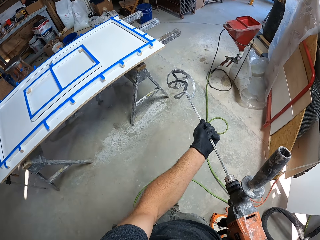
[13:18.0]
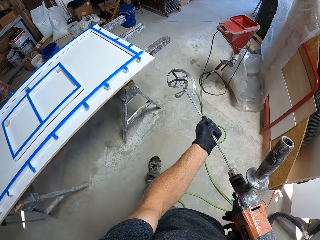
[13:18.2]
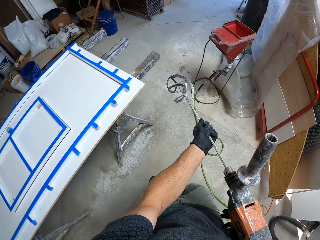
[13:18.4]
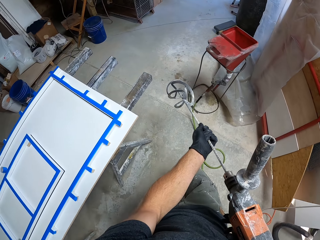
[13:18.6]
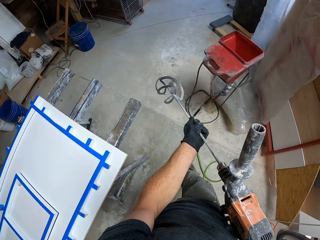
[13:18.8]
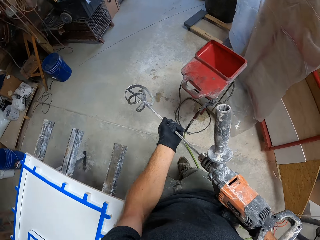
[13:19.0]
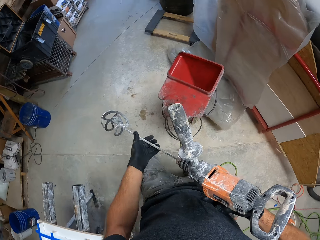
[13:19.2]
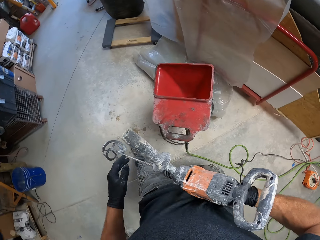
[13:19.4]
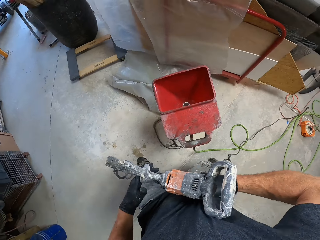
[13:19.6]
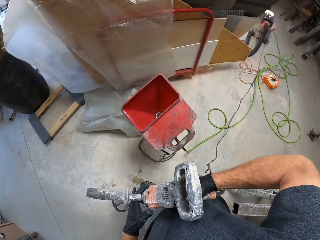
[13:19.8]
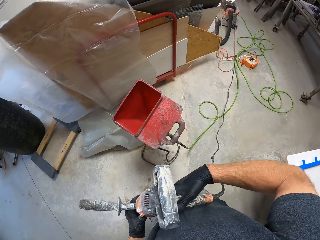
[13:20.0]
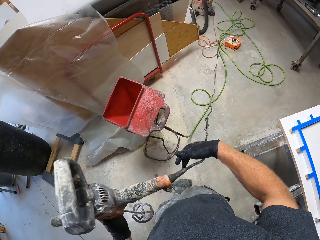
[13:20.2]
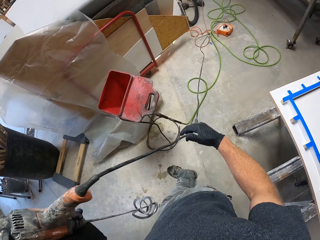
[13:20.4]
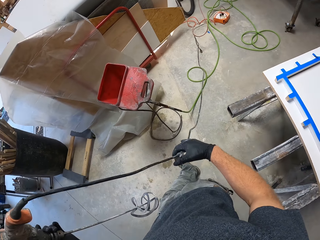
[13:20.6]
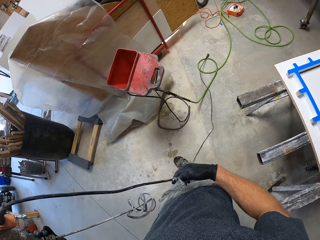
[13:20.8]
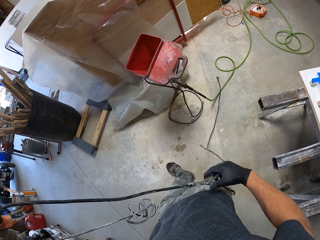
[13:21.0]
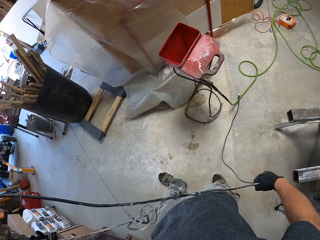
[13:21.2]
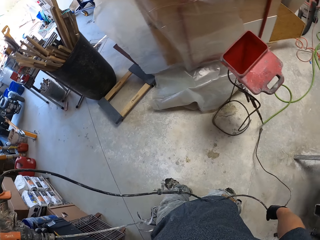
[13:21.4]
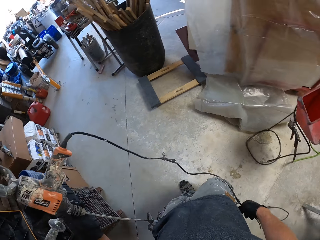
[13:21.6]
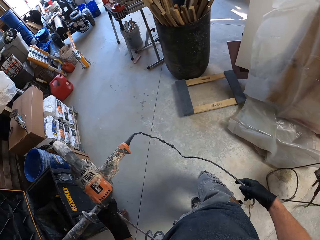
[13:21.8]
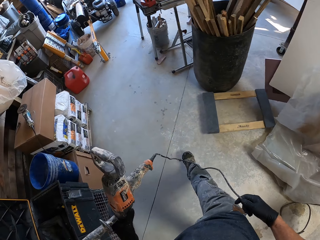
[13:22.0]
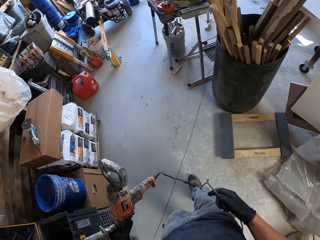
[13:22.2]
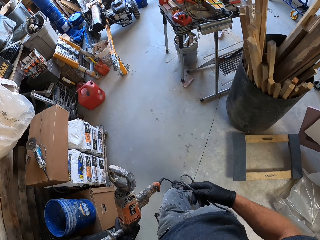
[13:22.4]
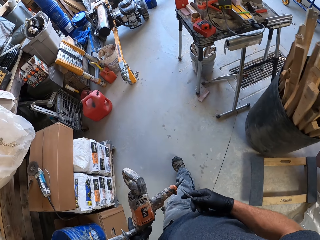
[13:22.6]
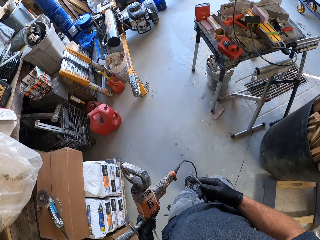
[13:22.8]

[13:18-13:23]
The camera wearer walks. He holds the wire of the paddle mixer with his right hand. He touches the cable.
